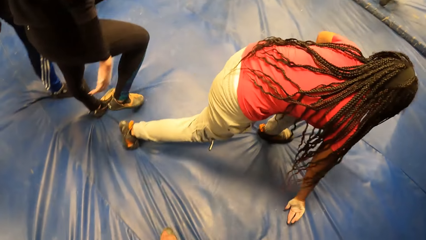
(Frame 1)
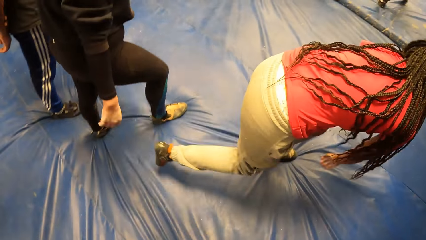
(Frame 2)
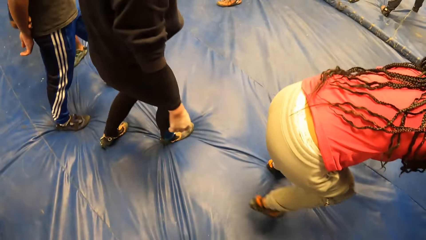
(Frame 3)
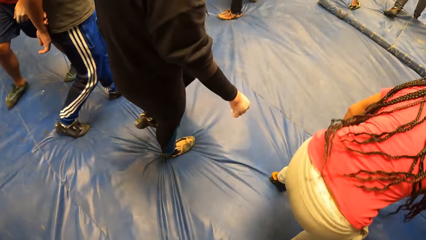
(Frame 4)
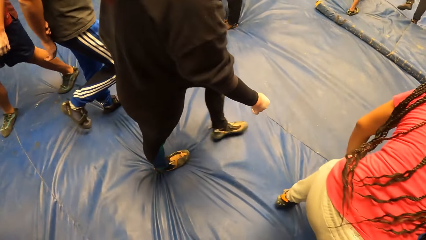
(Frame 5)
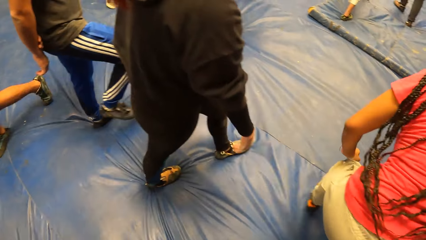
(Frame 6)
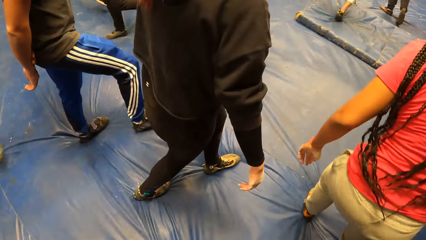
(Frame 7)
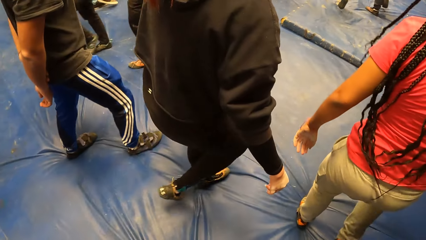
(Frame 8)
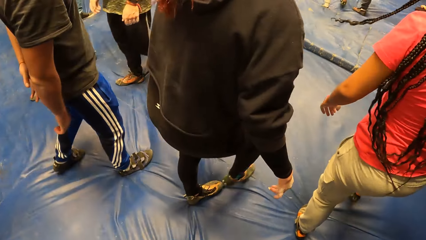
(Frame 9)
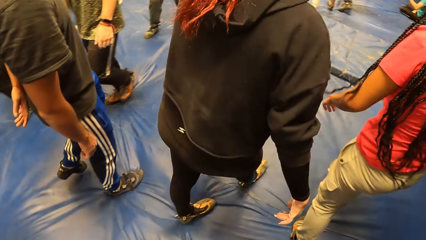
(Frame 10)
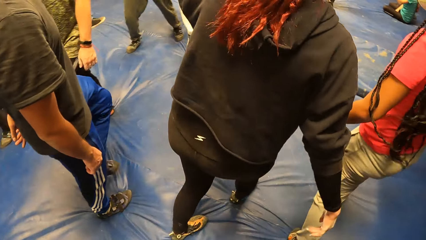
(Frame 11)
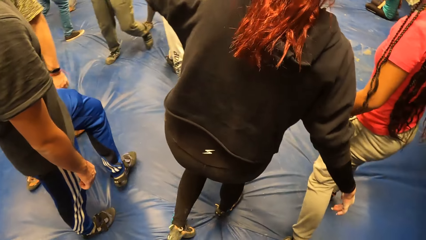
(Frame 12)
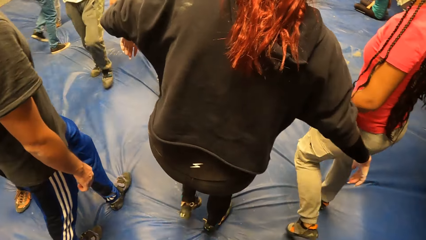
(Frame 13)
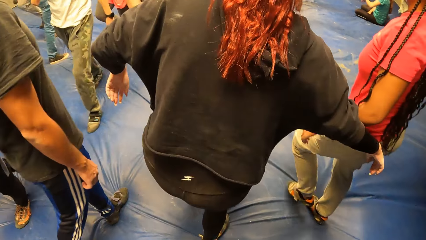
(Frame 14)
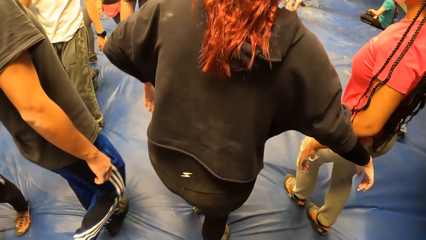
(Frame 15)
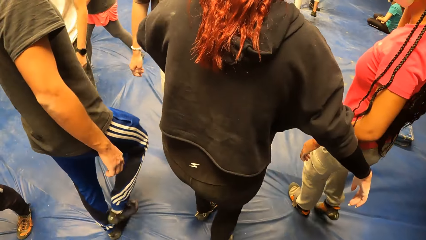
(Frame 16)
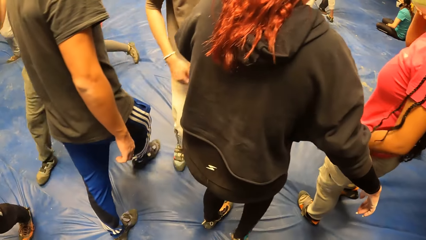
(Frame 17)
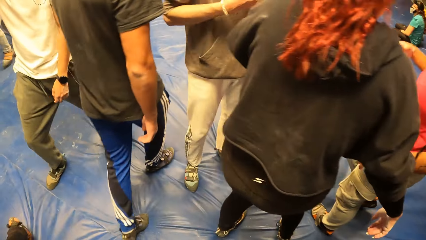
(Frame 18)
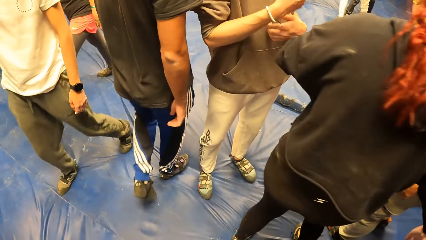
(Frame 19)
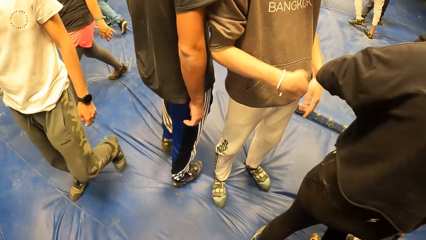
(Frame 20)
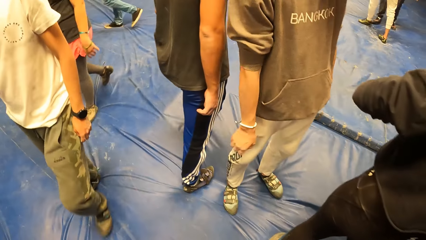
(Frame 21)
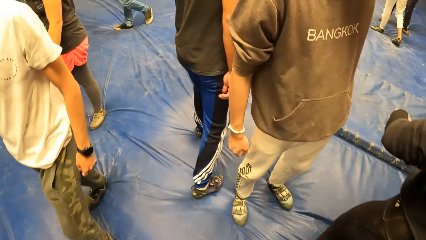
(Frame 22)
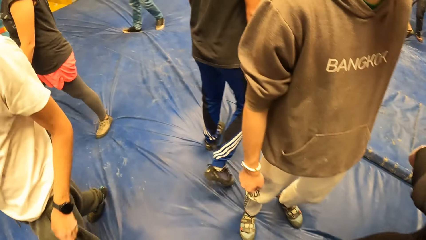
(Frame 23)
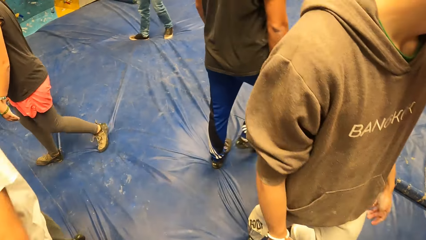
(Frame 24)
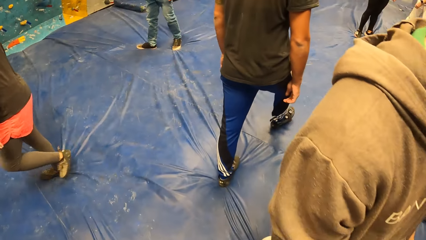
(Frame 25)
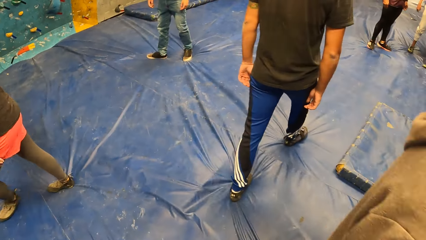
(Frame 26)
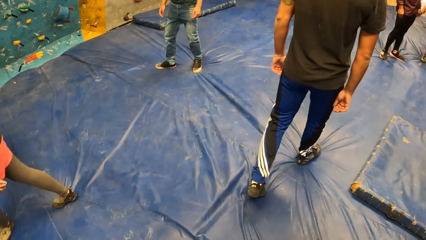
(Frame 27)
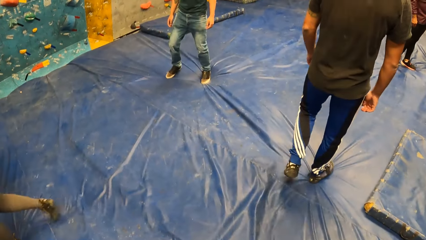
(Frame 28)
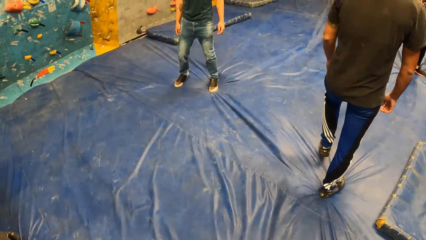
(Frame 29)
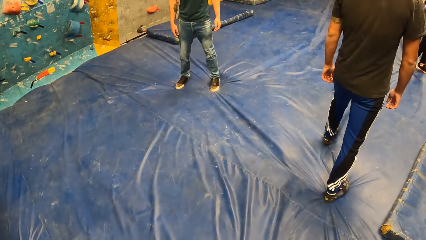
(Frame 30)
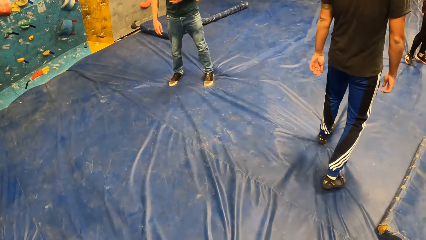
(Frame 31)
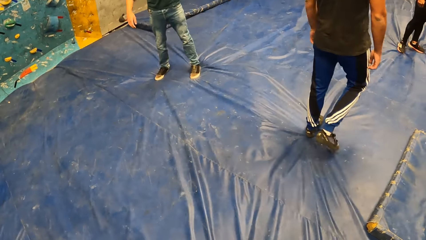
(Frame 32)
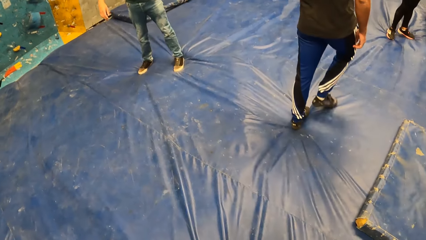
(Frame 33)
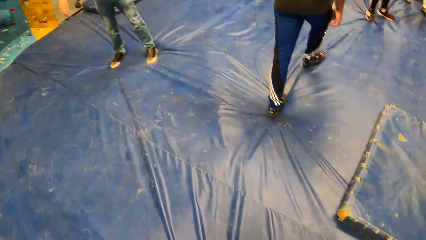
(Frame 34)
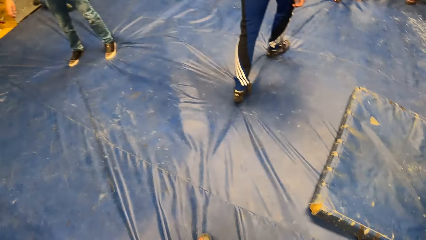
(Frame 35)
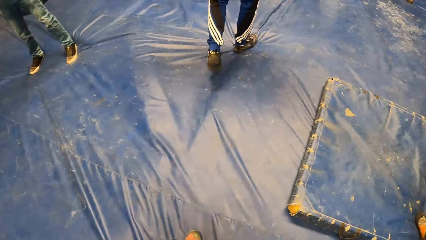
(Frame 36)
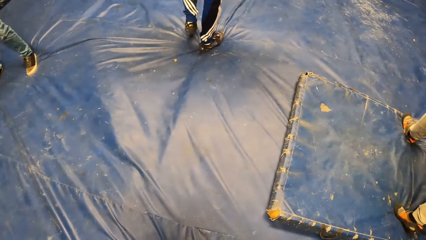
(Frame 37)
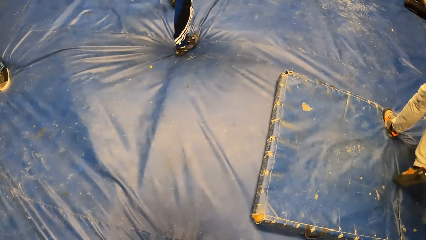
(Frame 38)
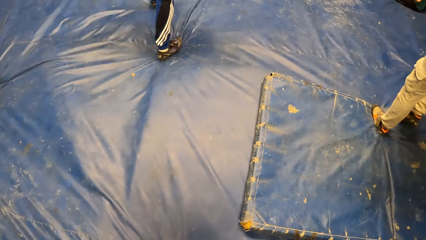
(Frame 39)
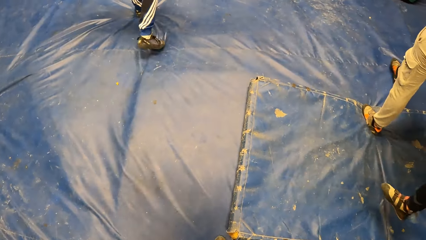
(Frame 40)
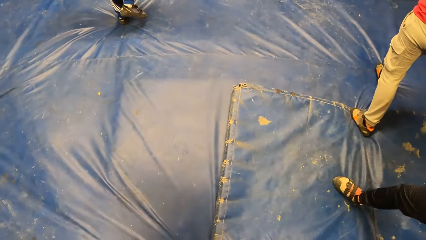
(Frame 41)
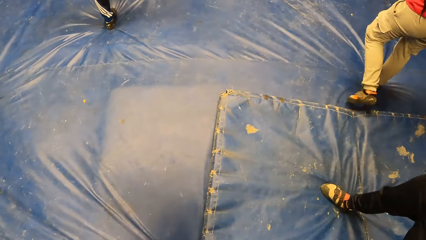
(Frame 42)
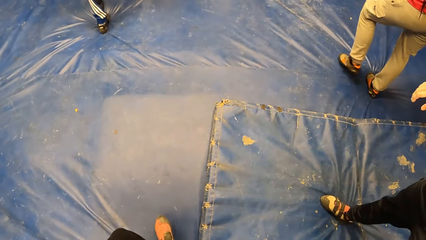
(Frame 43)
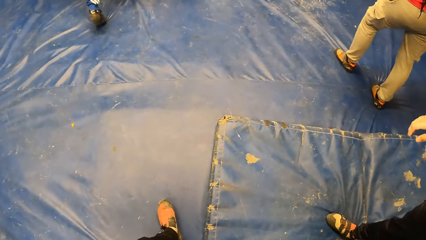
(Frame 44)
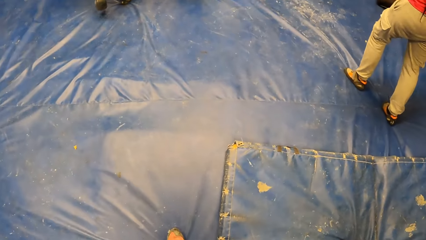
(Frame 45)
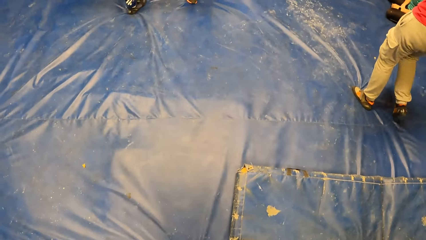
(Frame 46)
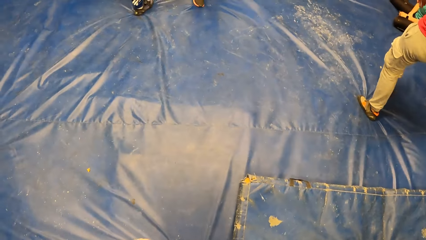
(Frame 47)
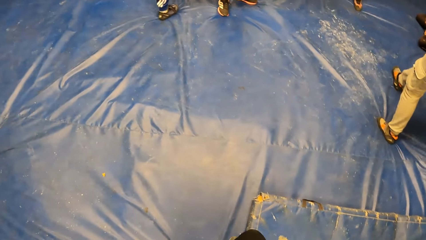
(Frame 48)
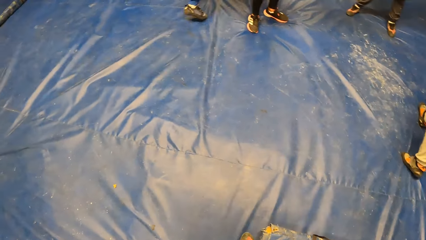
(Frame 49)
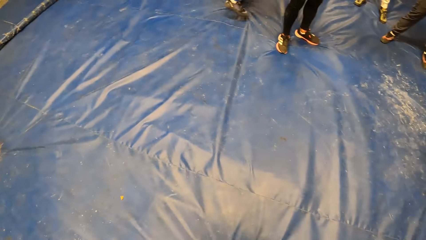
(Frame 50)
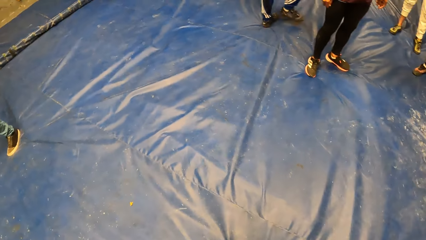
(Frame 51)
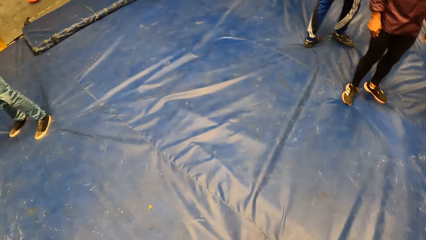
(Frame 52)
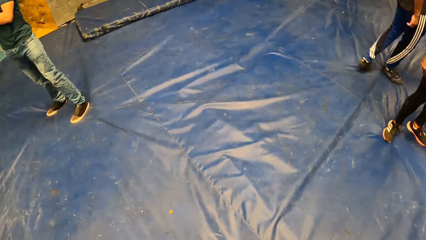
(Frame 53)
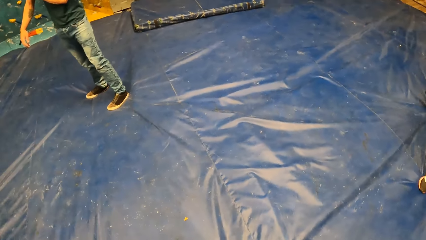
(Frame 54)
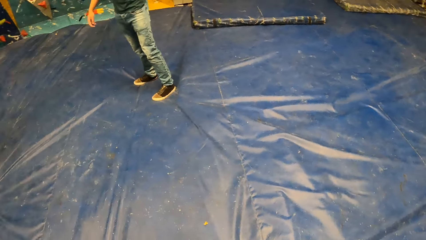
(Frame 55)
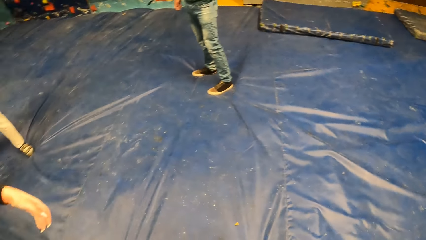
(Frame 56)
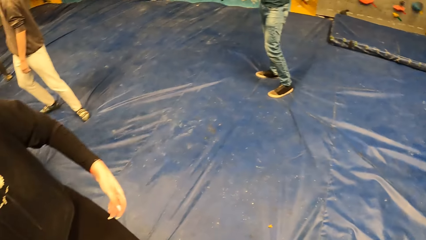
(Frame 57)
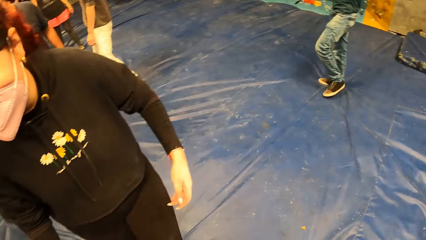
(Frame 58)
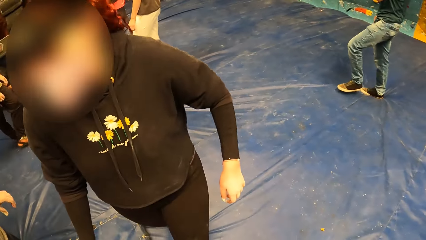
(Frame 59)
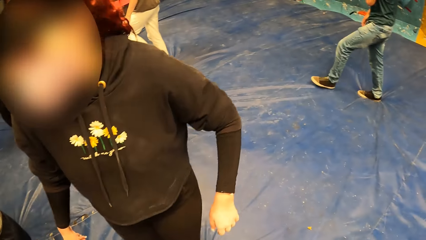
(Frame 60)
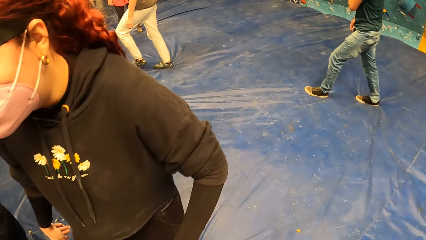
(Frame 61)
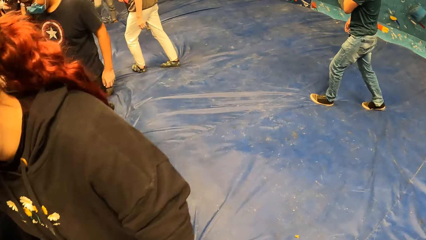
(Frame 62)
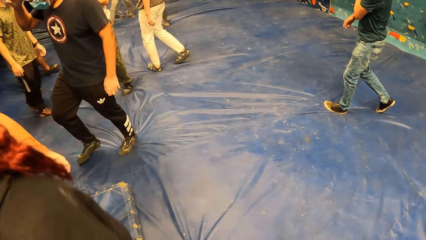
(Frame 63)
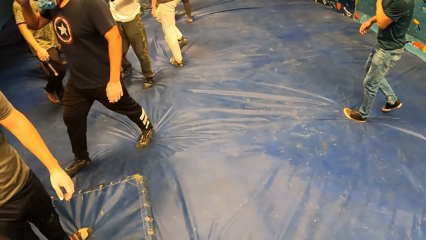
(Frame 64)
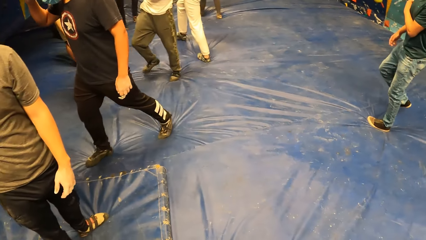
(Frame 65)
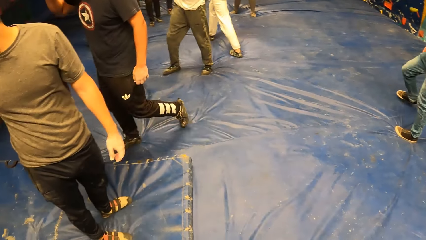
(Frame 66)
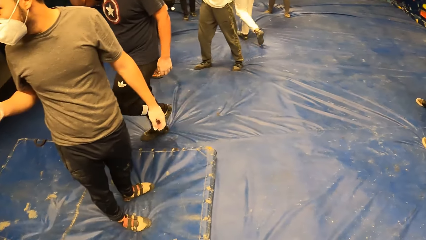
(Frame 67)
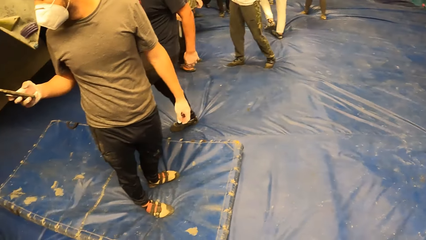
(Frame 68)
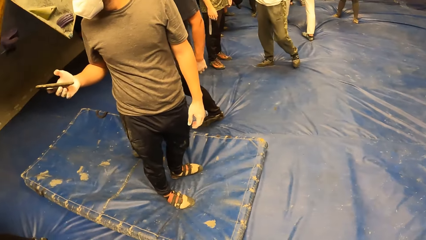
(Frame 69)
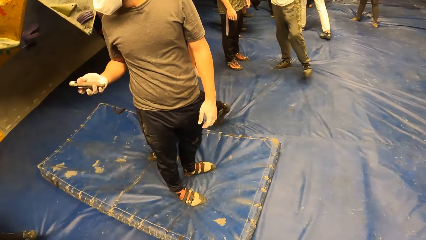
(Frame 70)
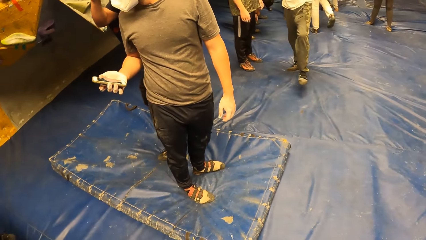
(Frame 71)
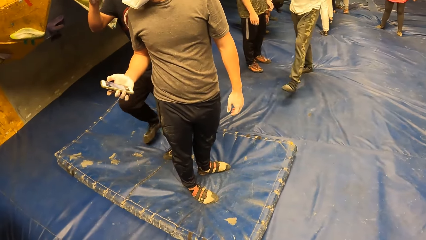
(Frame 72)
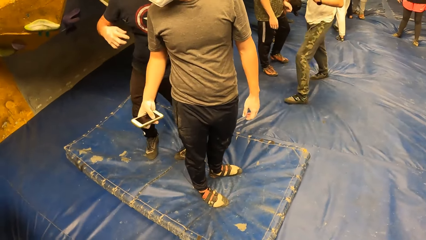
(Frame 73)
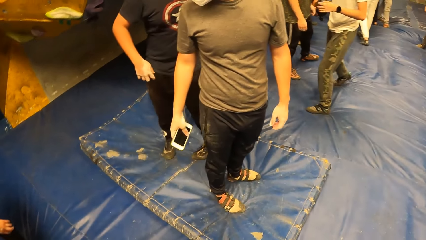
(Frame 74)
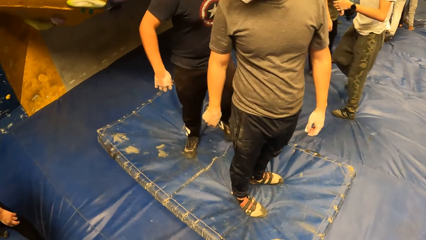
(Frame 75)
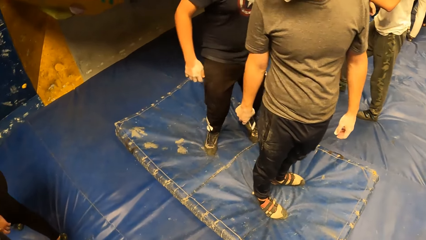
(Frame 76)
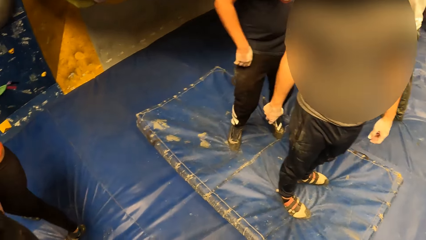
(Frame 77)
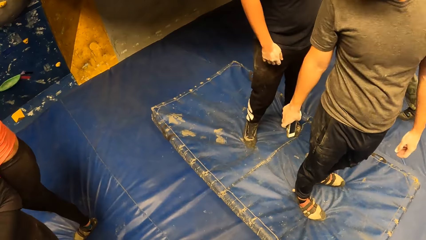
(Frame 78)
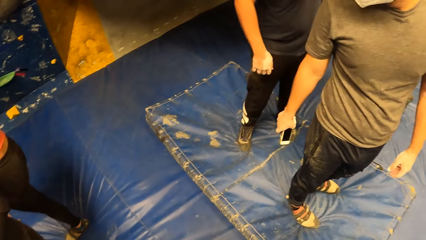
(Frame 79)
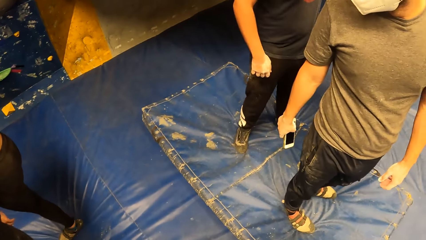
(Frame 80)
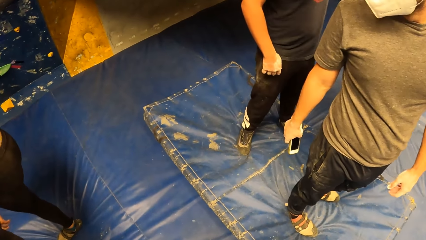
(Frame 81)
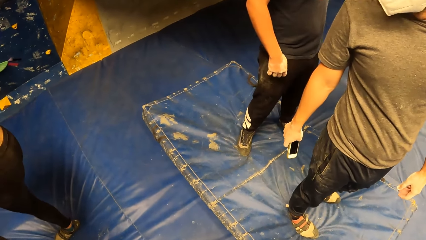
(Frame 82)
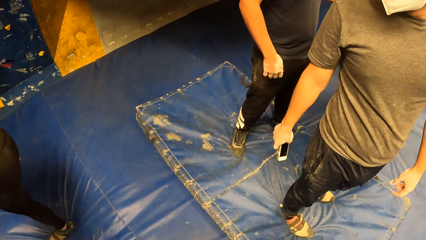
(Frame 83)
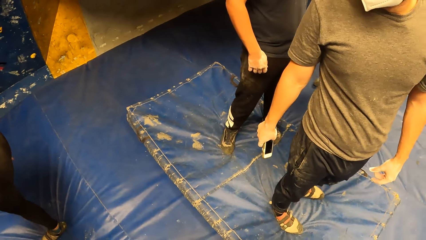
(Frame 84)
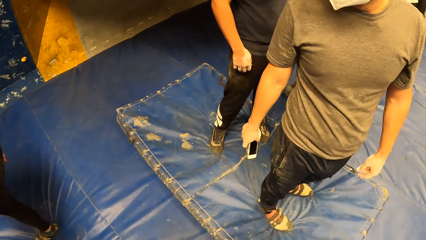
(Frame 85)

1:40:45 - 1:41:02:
The camera wearer walks around. They look around.
